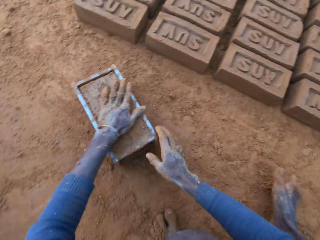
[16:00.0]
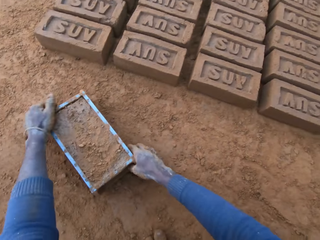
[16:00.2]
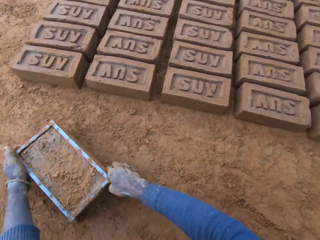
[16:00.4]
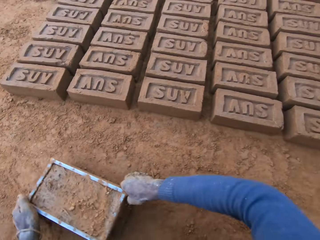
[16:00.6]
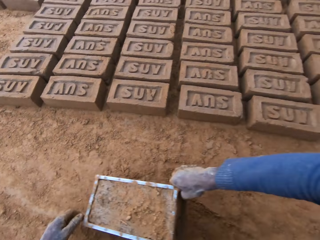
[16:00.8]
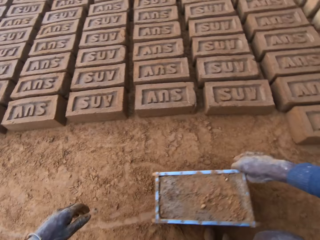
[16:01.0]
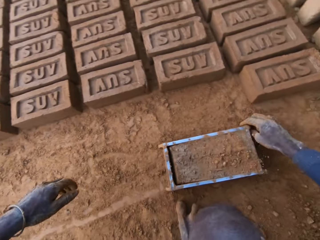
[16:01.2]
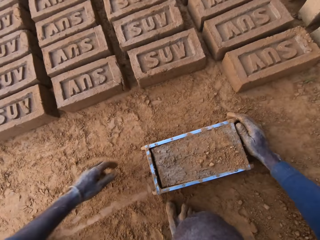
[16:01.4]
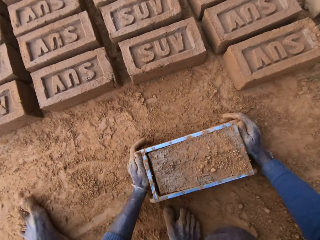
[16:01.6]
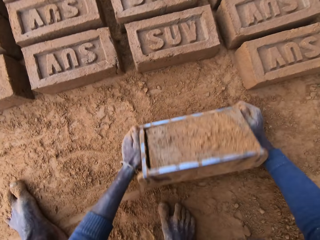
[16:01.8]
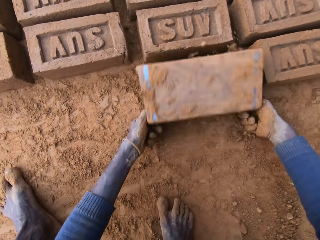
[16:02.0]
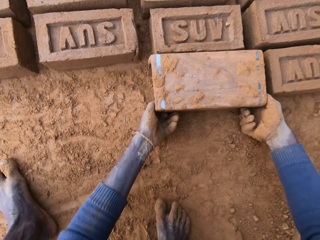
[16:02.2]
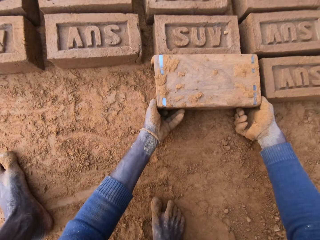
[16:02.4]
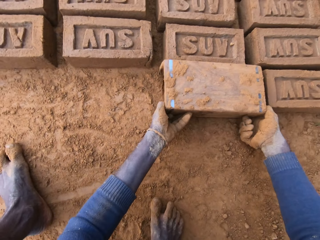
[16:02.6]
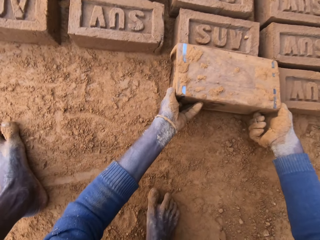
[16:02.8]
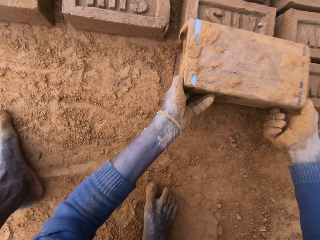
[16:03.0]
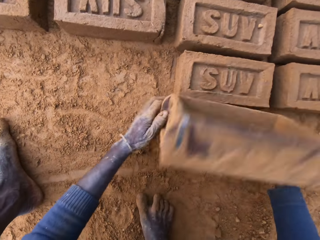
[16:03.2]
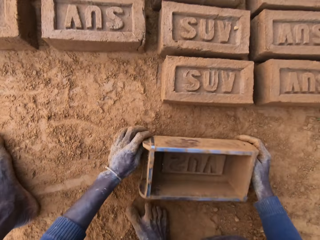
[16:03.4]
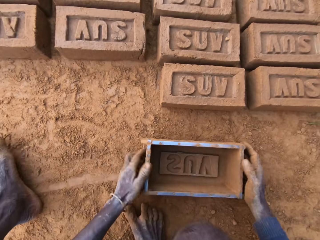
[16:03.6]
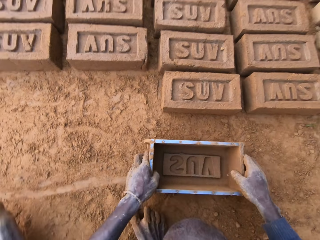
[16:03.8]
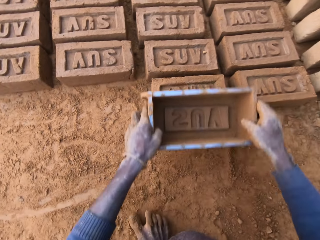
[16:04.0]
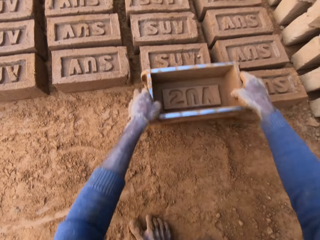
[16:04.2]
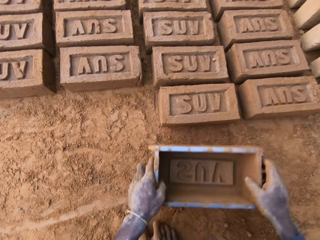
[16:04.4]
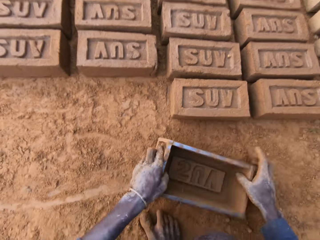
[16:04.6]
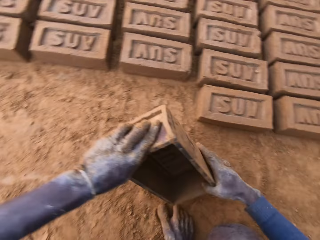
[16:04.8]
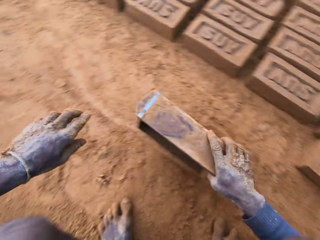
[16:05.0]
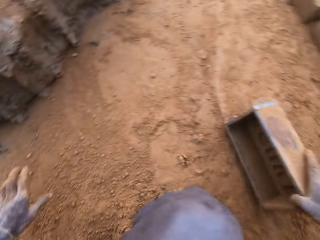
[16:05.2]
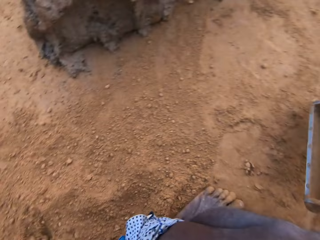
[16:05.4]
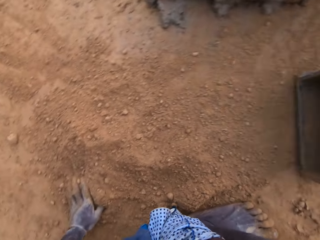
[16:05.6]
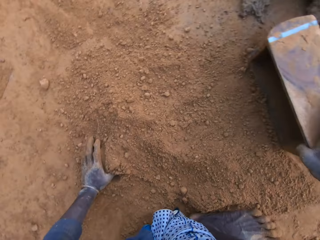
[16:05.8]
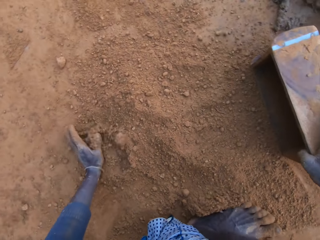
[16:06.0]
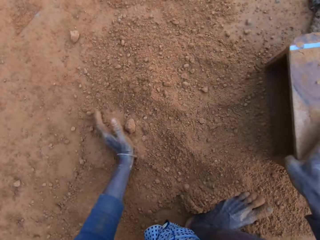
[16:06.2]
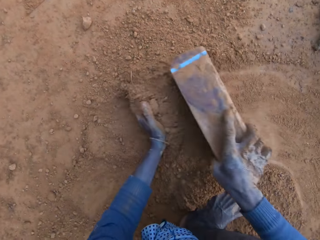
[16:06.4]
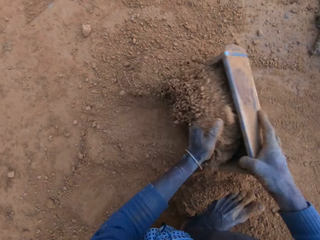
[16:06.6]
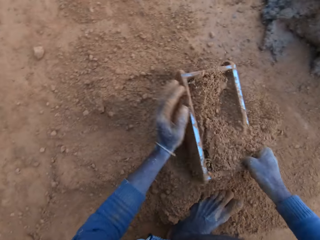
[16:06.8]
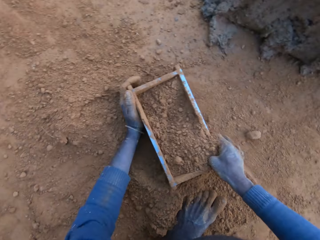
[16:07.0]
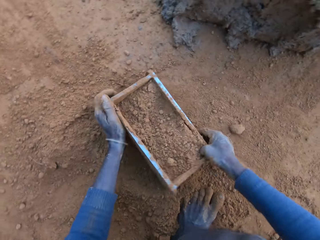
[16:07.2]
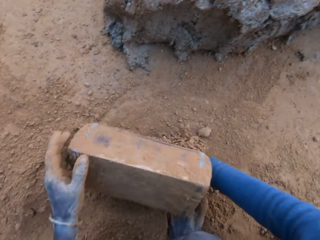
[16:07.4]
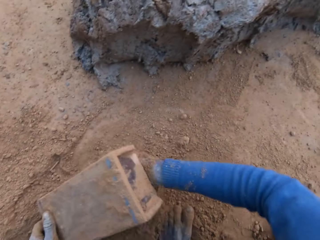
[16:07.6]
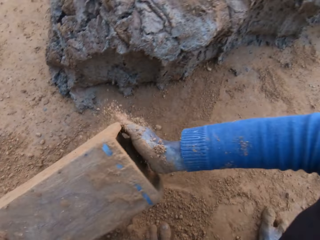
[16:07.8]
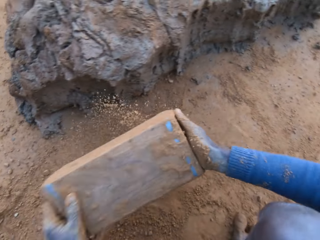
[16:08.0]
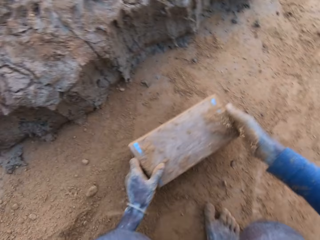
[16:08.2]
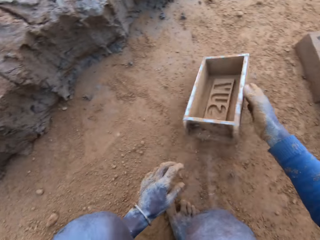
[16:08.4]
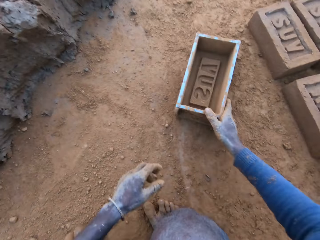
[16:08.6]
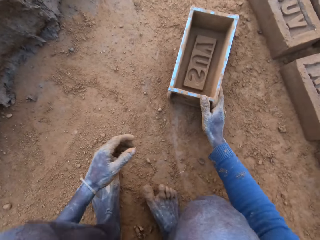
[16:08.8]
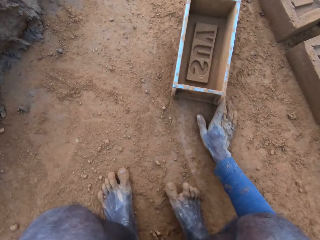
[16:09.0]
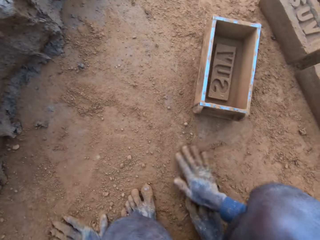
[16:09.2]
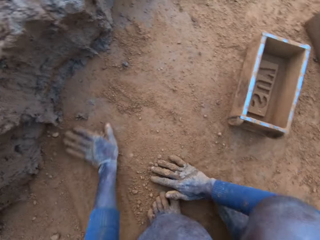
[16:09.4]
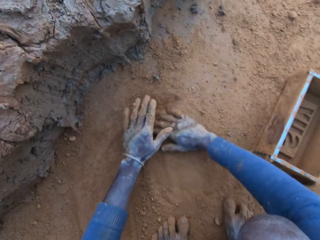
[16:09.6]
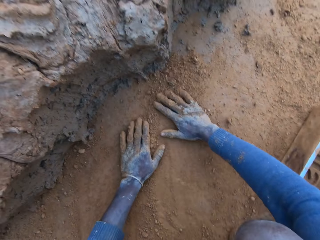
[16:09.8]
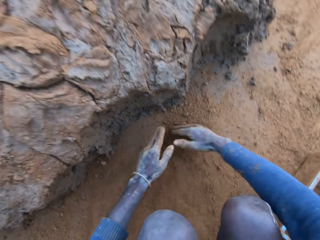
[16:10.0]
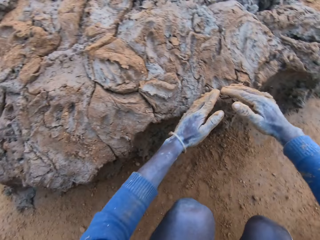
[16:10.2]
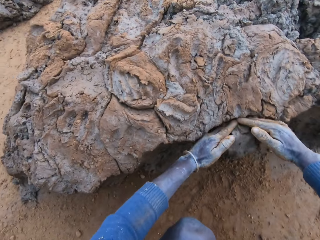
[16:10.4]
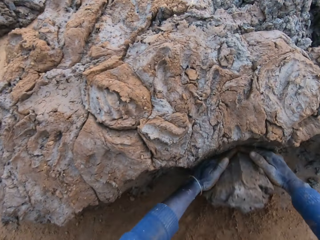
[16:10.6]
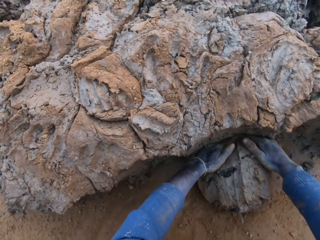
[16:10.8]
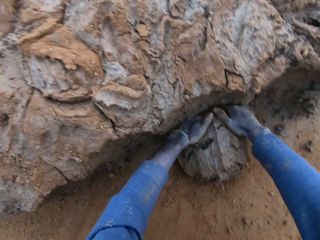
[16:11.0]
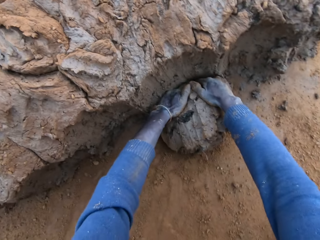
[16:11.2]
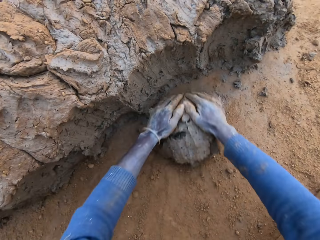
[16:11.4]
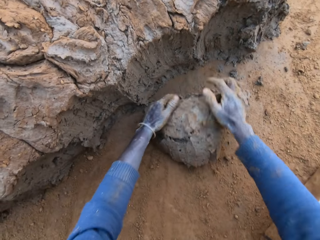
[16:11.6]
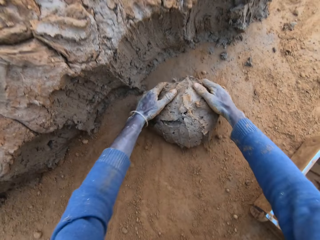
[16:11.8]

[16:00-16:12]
The camera wearer packs sand on the clay mould or brick making box with his hands. He rubs his hands with soil. He presses the mud in the brick making box on the ground. He moves the clay mould on the ground with his hands. He turns the brick making box on the ground, lifts the brick making box upwards, and puts the brick making box on the ground. He picks the brick making box on the ground, presses a brick with the brick making box on the ground, and puts the brick making box on the ground. He moves around. He packs sand into the clay mould with his left hand on the ground. He turns the brick making box on the ground and hits the ground with the brick making box. He pours sand out of the clay mould. He puts the brick making box on the ground. He scoops soil on the ground with his hand. He packs clay from the clay mud with his hands on the ground.

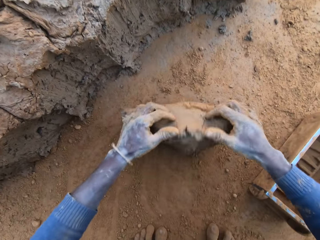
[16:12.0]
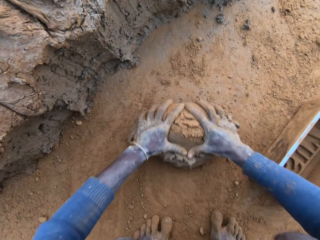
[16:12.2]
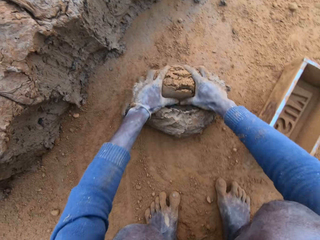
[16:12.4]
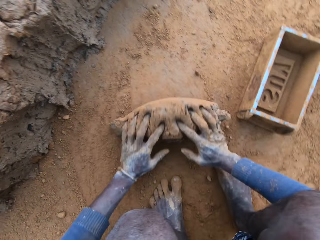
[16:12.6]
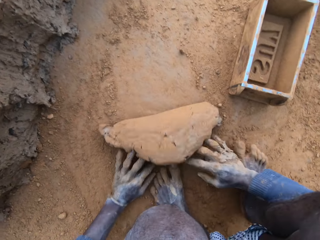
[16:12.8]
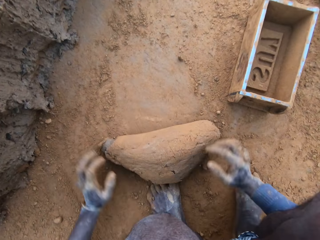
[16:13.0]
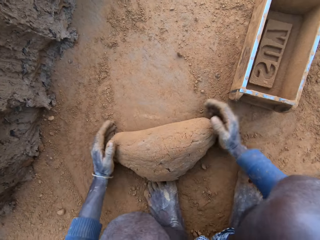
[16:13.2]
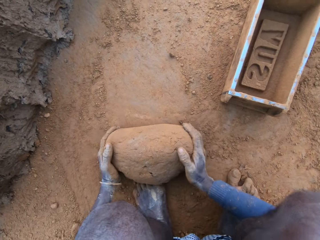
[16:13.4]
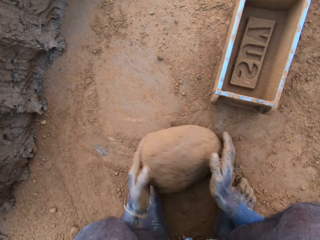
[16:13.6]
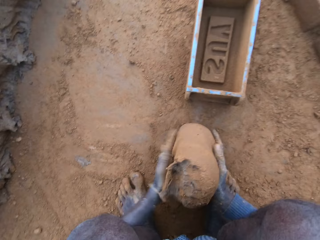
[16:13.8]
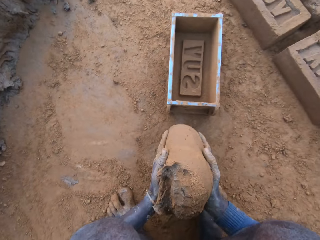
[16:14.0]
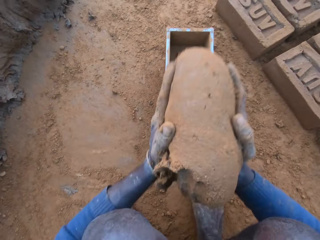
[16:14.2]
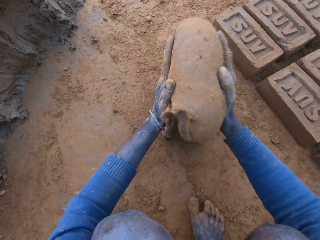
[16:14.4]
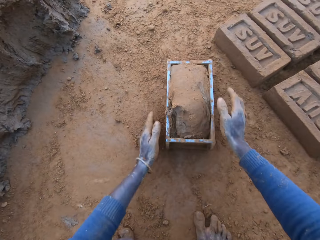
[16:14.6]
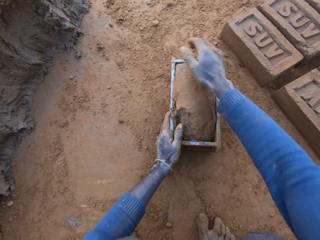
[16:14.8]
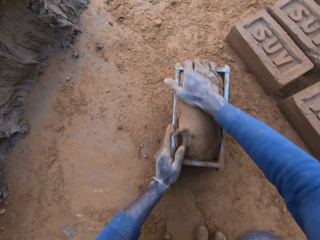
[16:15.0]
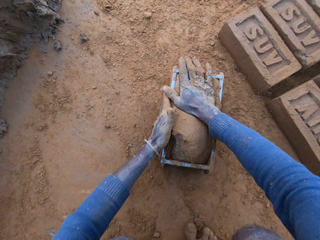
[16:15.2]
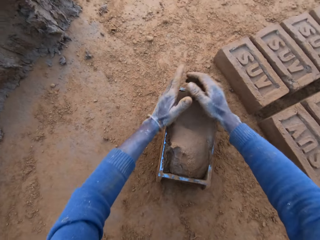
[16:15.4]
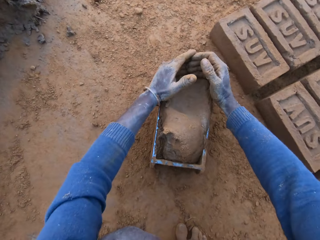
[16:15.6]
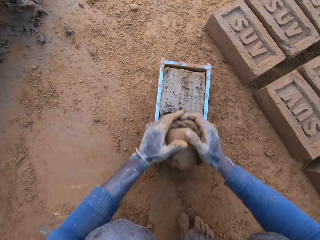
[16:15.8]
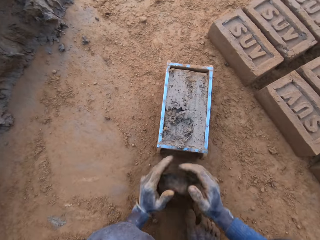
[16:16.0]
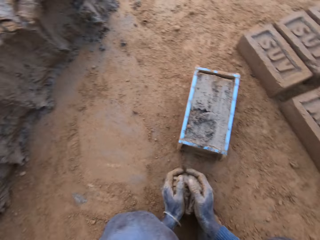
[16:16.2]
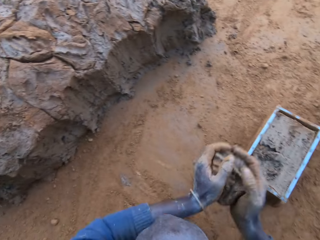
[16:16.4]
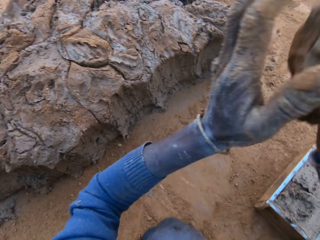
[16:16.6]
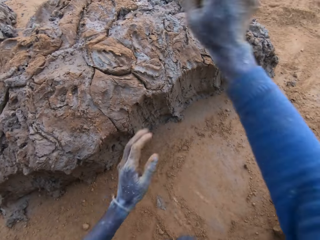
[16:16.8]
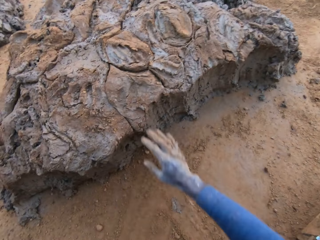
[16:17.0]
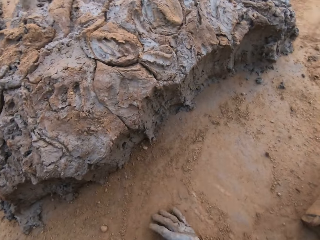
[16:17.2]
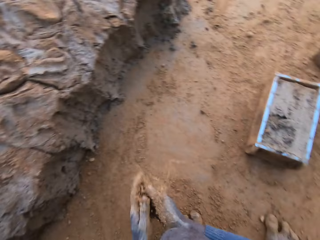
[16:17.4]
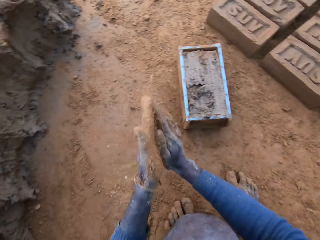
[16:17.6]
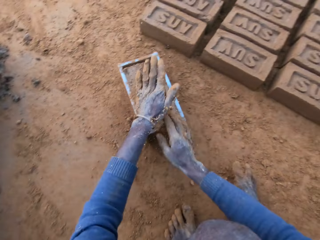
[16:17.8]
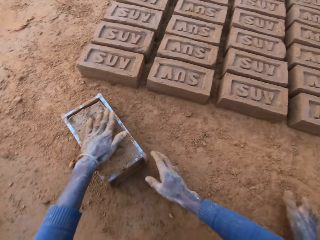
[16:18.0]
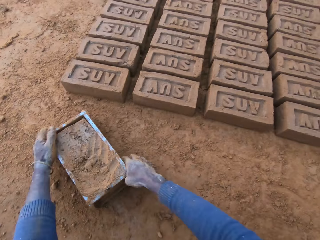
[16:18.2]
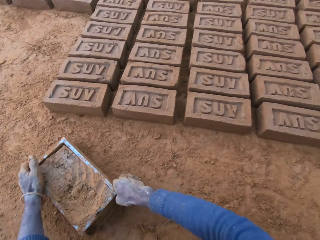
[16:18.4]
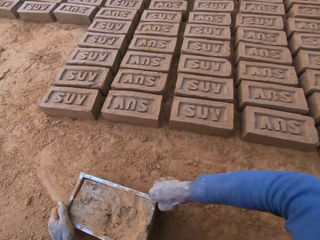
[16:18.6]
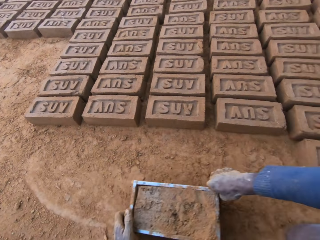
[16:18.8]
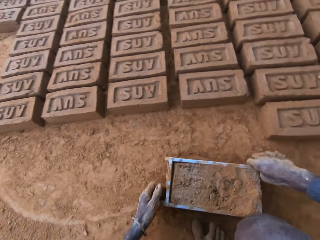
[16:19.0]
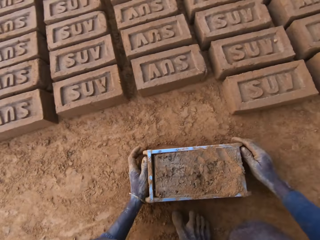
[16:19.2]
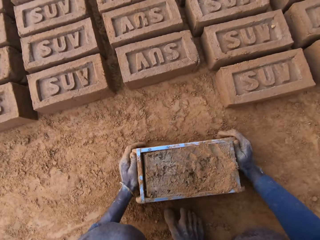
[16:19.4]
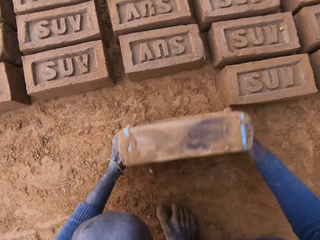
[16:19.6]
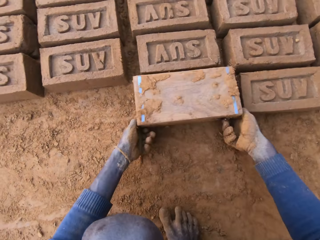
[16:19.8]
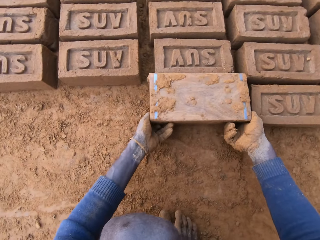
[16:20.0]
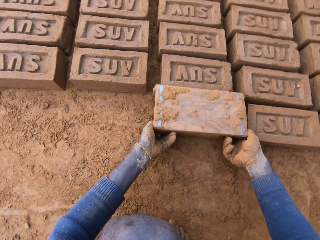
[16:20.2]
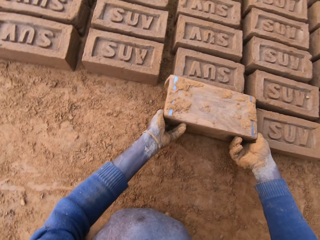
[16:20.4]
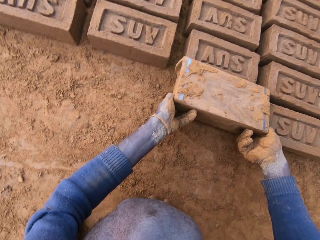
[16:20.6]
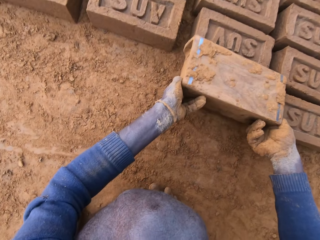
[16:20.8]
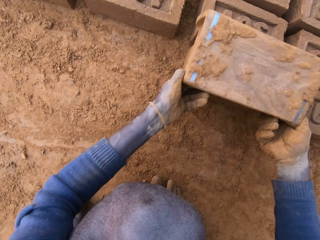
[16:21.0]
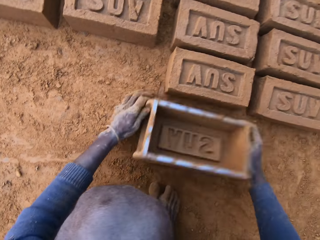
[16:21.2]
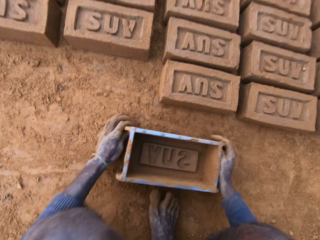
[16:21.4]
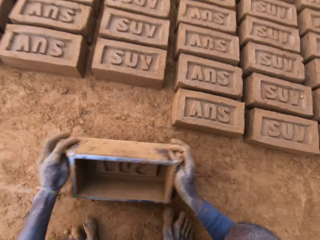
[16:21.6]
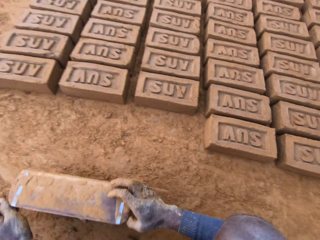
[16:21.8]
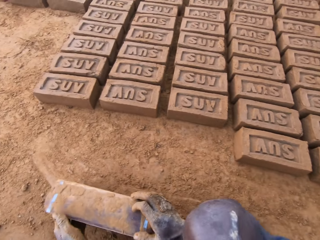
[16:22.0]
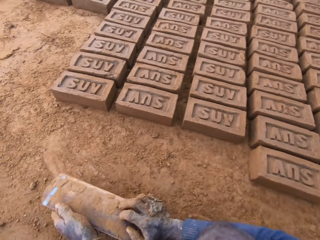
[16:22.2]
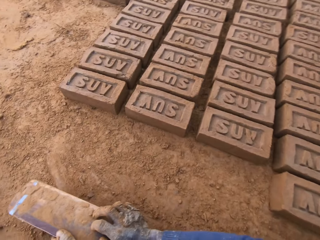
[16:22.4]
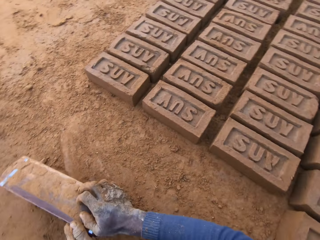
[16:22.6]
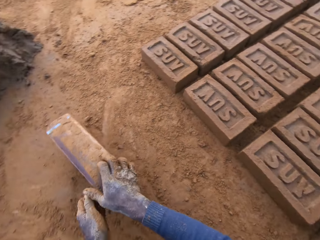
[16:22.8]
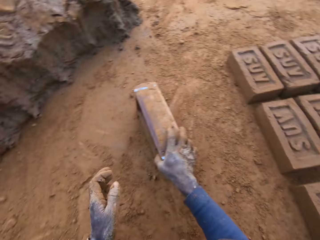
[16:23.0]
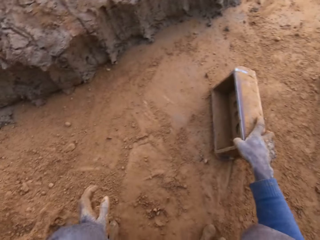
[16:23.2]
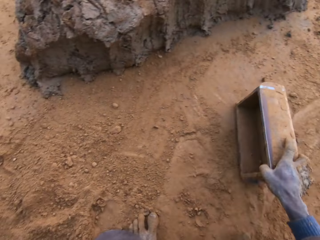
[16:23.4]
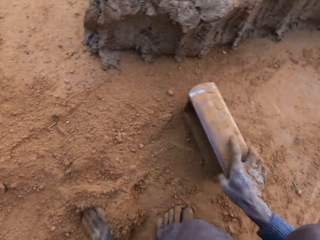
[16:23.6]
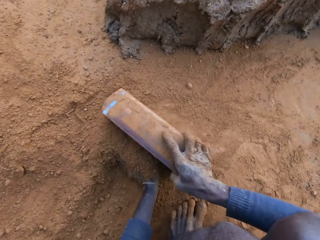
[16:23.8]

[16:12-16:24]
The camera wearer rolls mud on the ground with his hands. He presses the clay with his hands. He throws the mud in a brick making box or mould on the ground. He presses the mud in the brick making box on the ground with his hands. He scoops the mud on the brick making box on the ground. He scrapes clay from the mould with his hands. He throws the mud on top of other mud on the ground. He scoops soil on the ground with his hand and rubs his hands with soil. He packs sand on the clay mould with his hands. He presses the mud in the brick making box on the ground. He moves the clay mould on the ground with his hands. He turns the brick making box on the ground, lifts the brick making box upwards, and moves the brick making box on the ground. He moves around. He scoops mud on the brick making box on the ground. He scoops soil into the brick making box on the ground.
